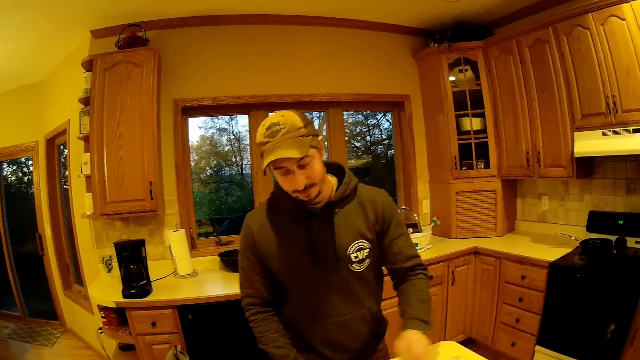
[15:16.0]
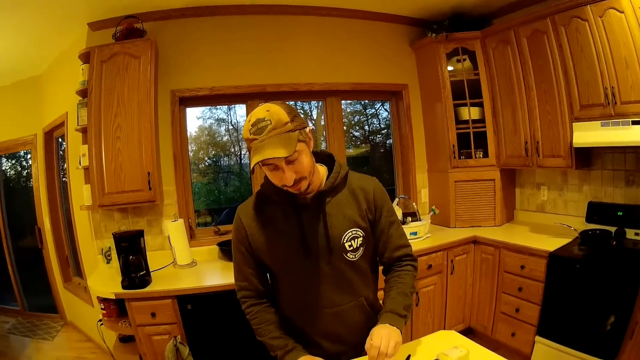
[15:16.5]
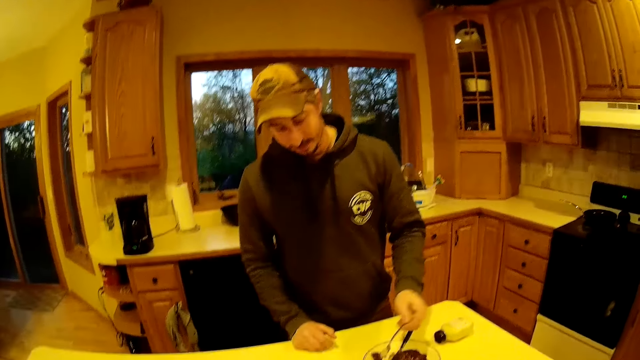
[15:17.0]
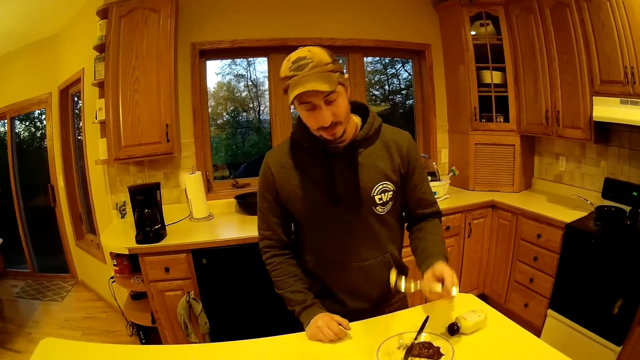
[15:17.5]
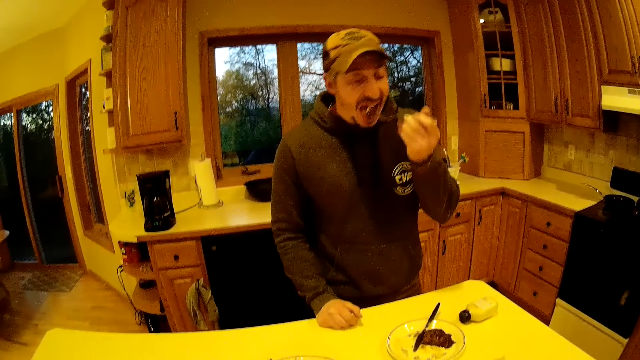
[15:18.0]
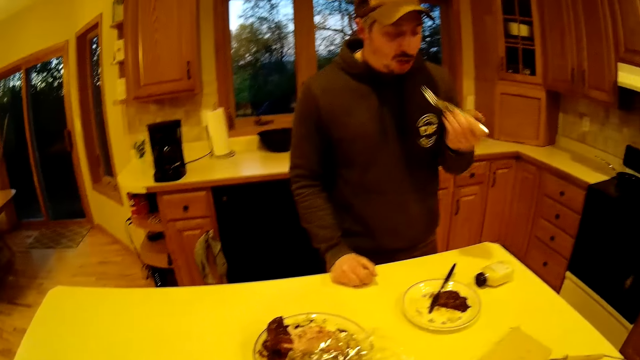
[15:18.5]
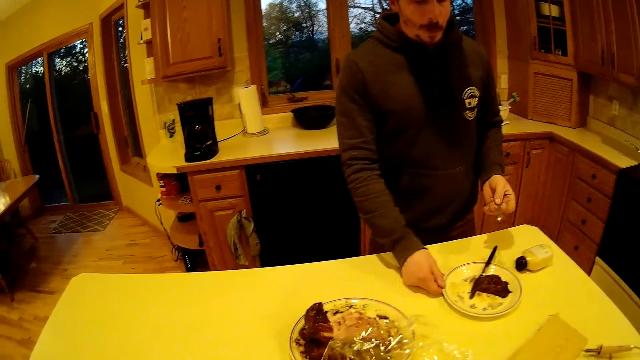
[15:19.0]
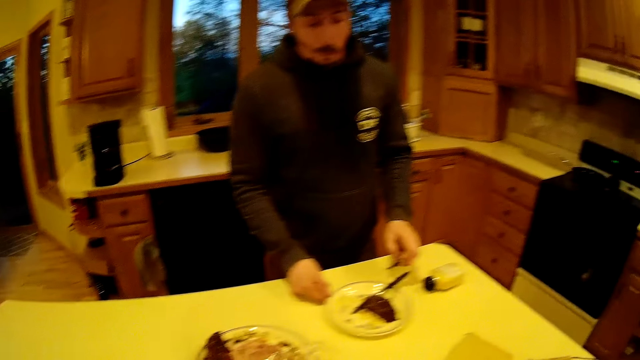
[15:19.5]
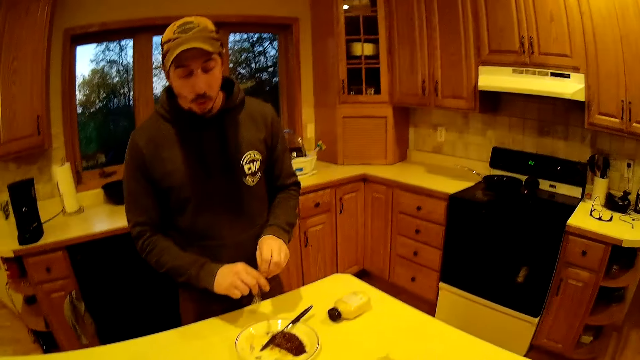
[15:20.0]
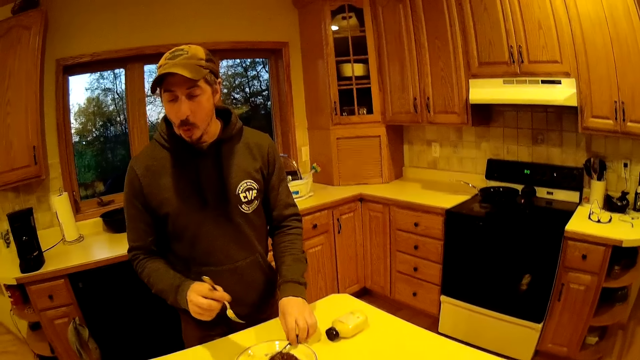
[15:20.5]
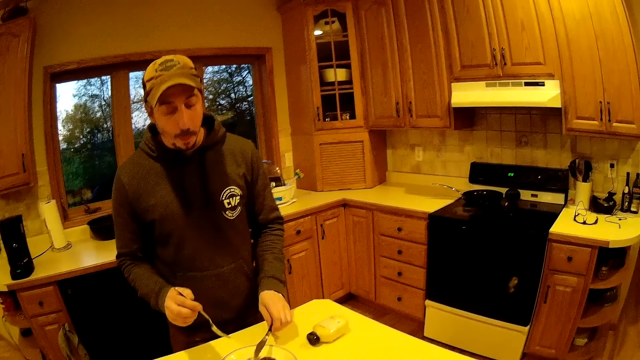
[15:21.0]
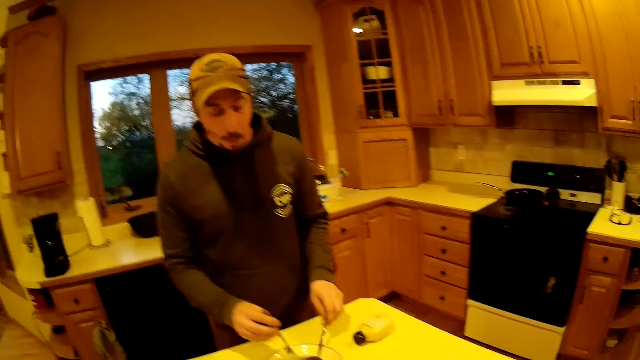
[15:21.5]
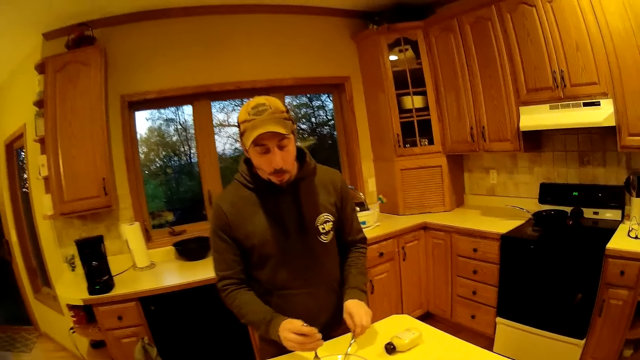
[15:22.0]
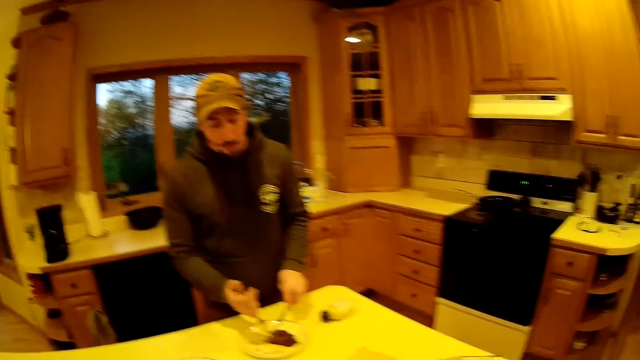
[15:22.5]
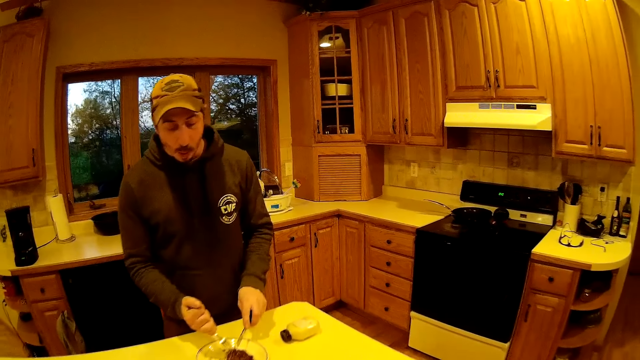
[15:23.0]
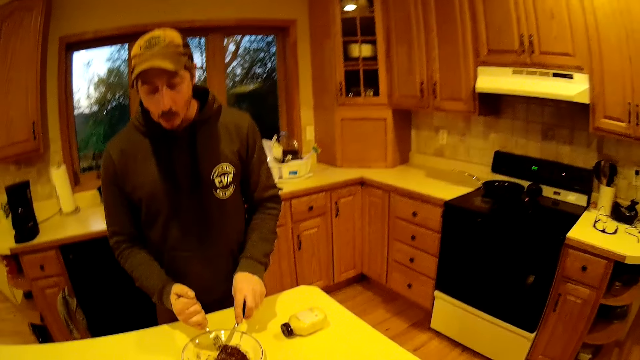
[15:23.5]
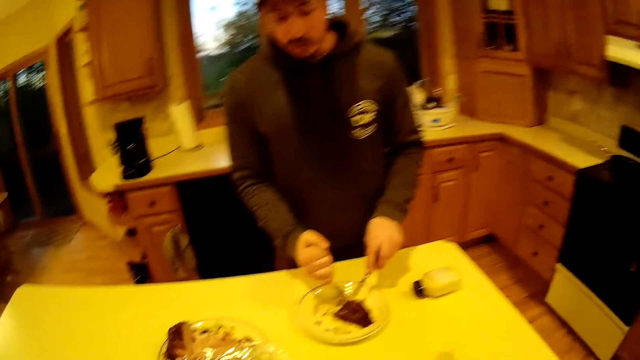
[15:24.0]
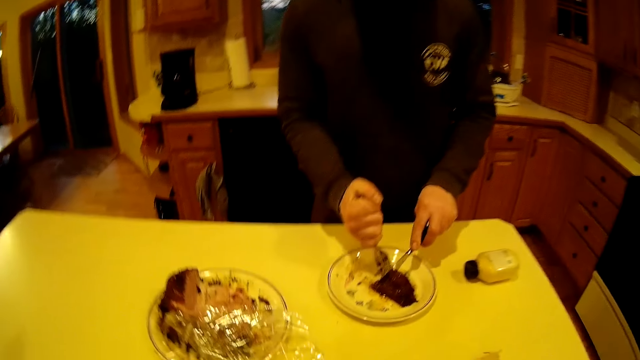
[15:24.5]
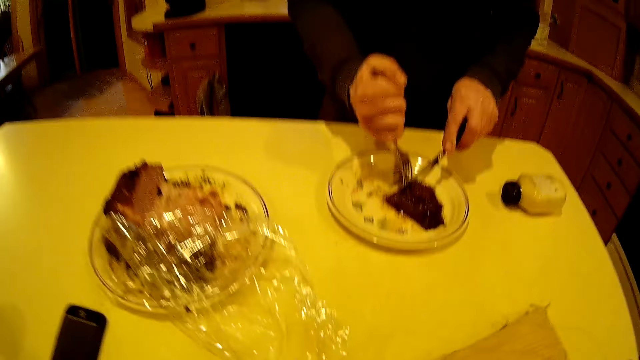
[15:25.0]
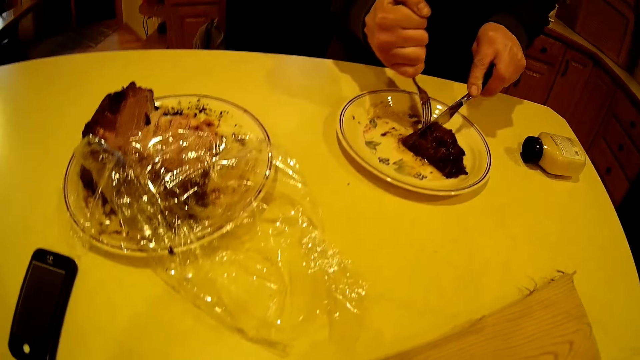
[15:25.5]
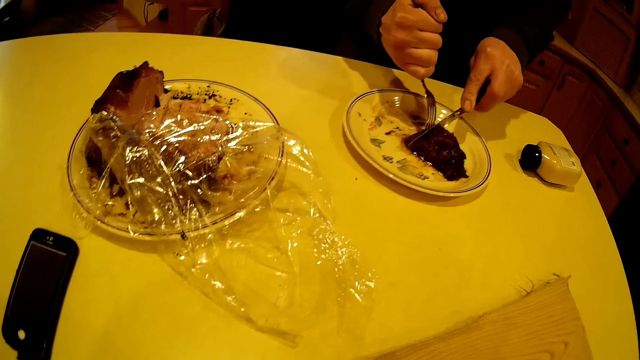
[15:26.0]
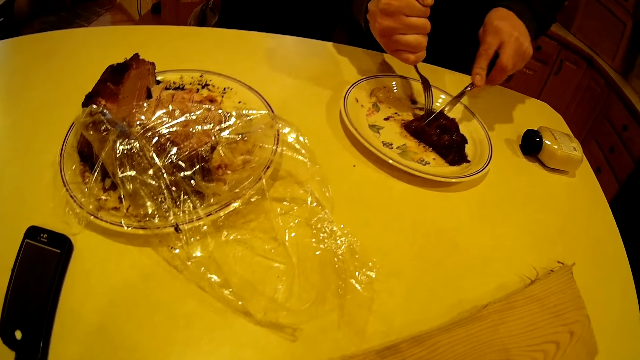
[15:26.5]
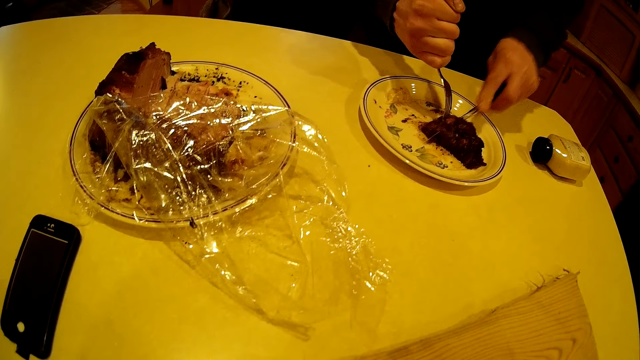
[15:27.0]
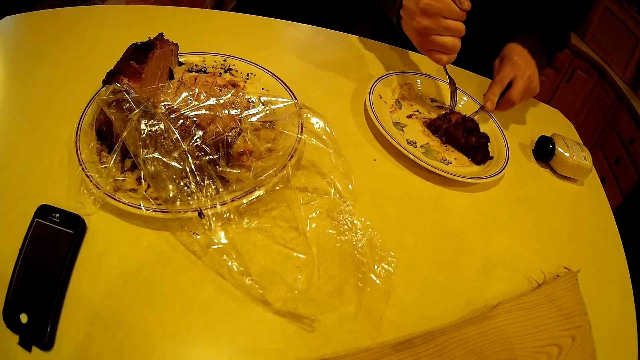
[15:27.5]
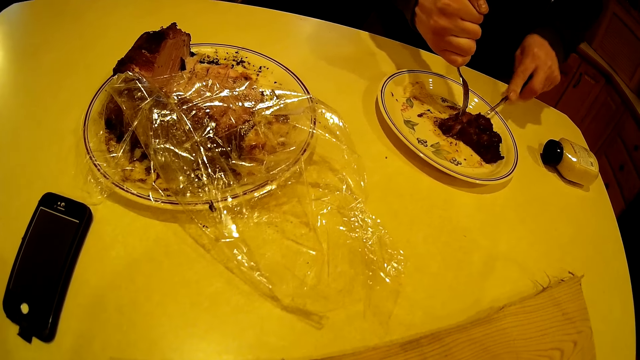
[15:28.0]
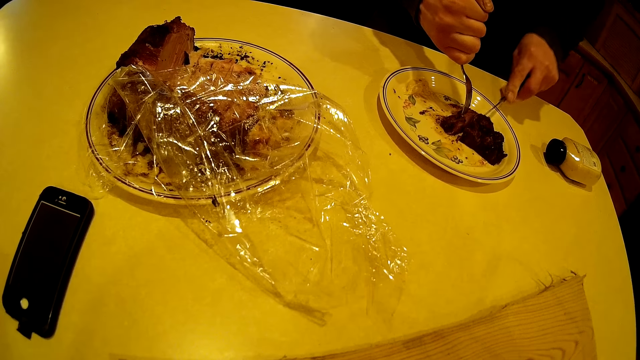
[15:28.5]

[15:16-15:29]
The man picks up the piece of meat with the fork in his left hand. He eats the piece of meat. He draws the plate with the piece of meat with his right hand. He adjusts the meat plate. He picks up the knife with his left hand. The camera wearer converses with the man. The man cuts off a piece of meat with the fork and knife in both hands.

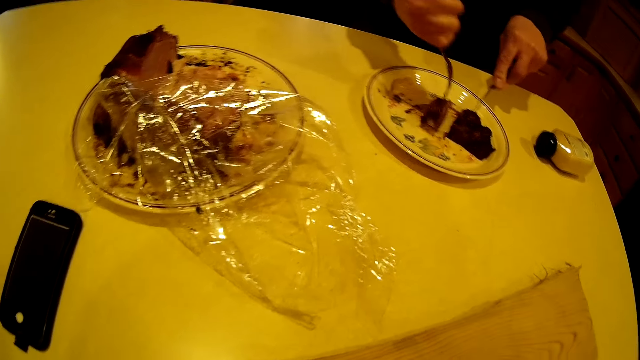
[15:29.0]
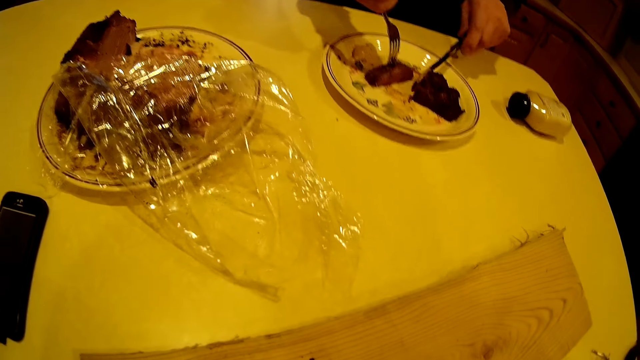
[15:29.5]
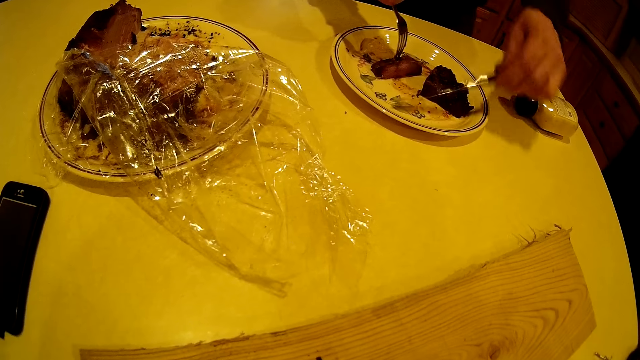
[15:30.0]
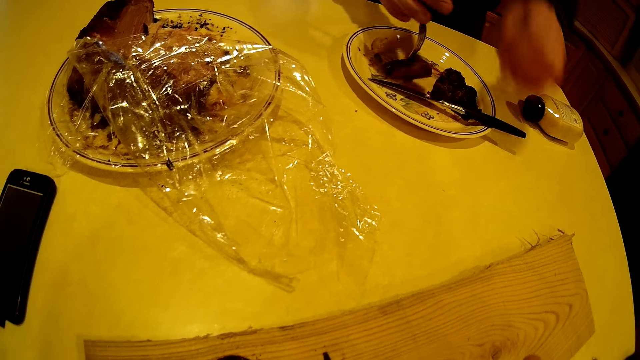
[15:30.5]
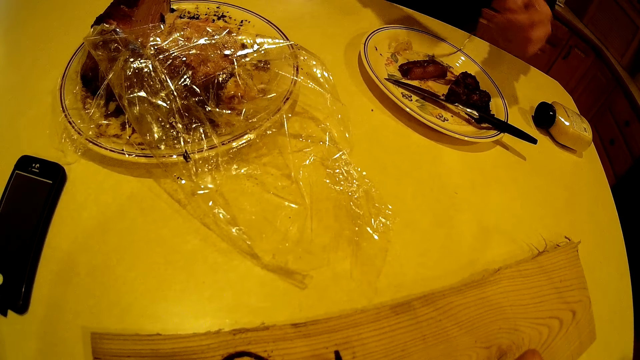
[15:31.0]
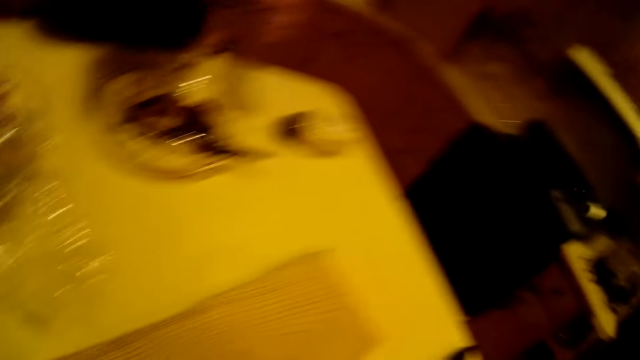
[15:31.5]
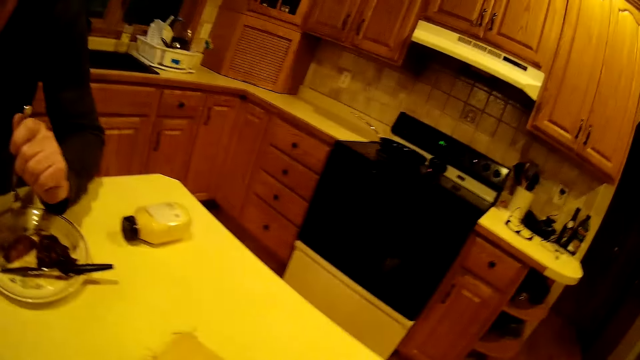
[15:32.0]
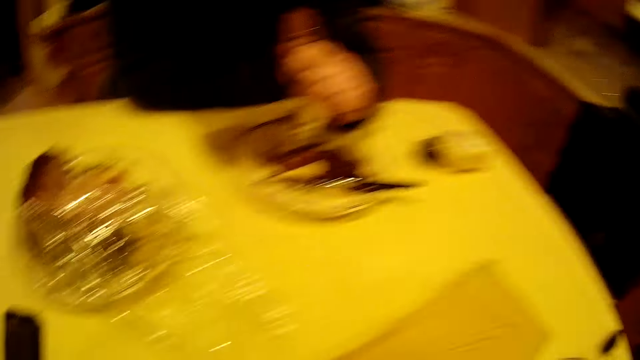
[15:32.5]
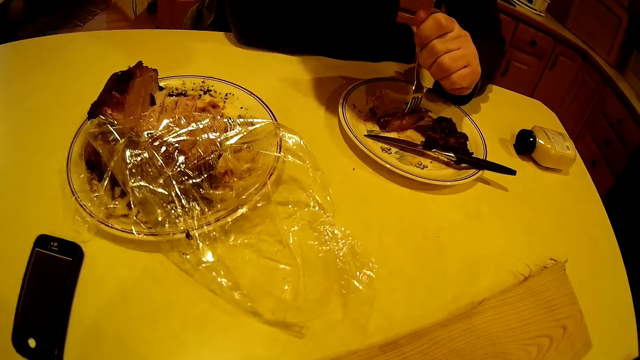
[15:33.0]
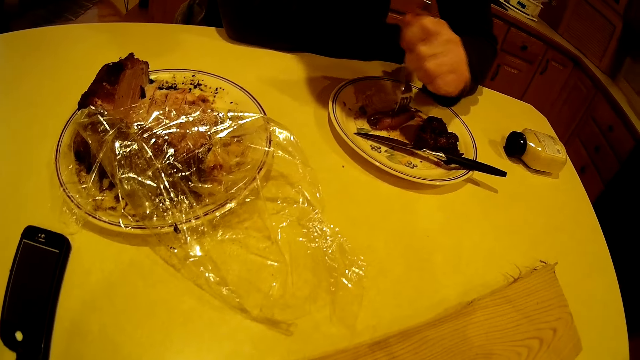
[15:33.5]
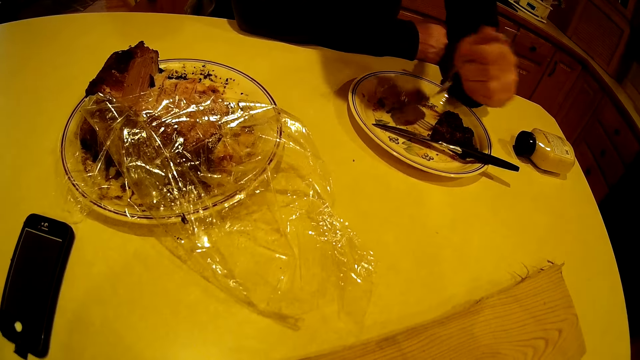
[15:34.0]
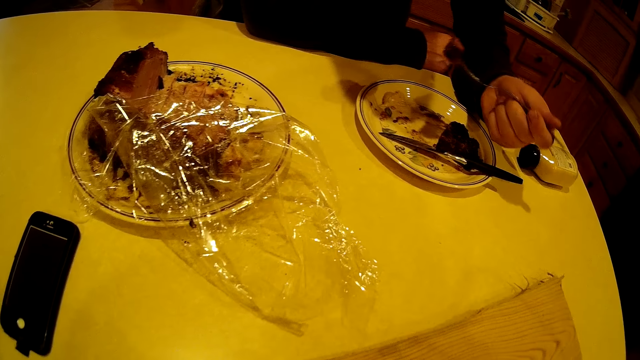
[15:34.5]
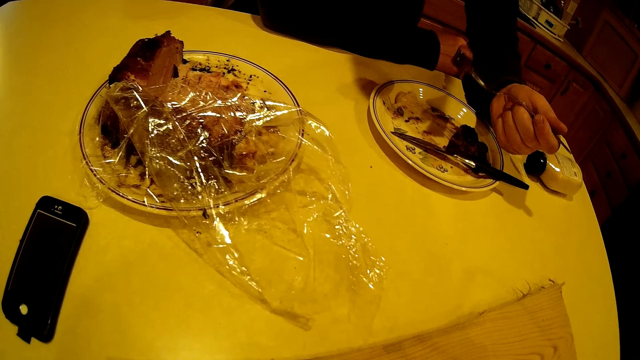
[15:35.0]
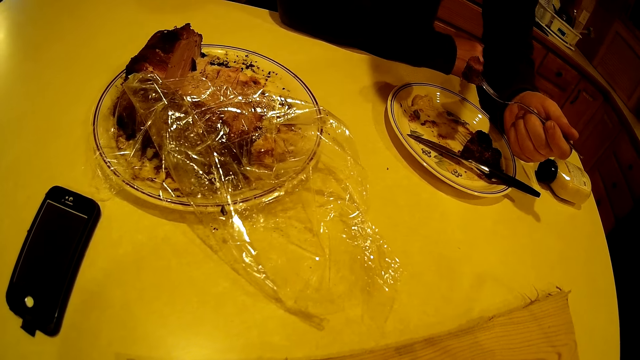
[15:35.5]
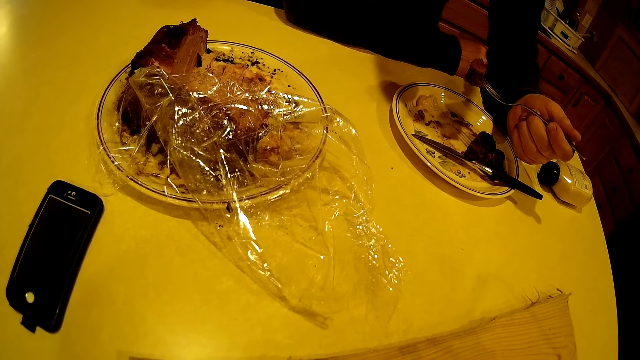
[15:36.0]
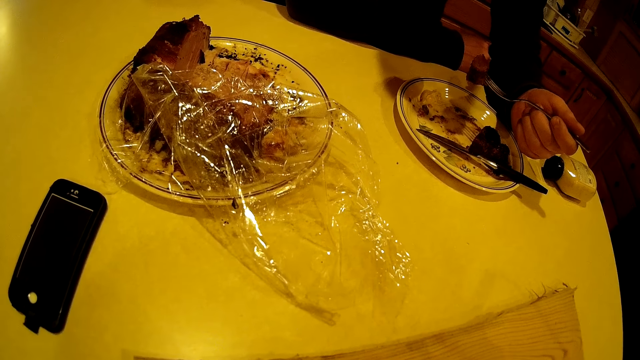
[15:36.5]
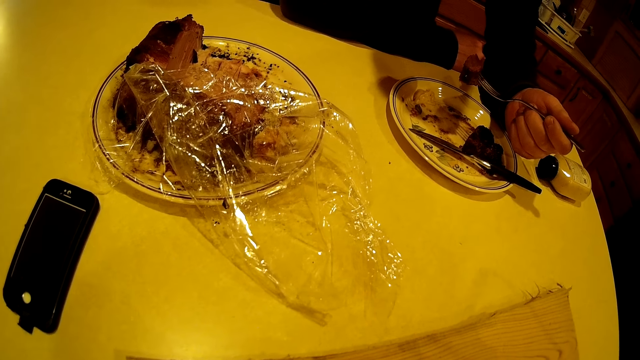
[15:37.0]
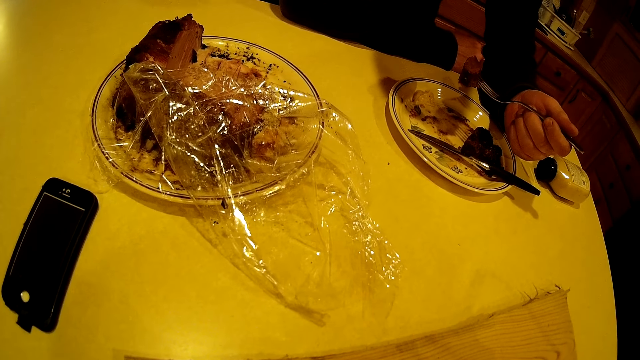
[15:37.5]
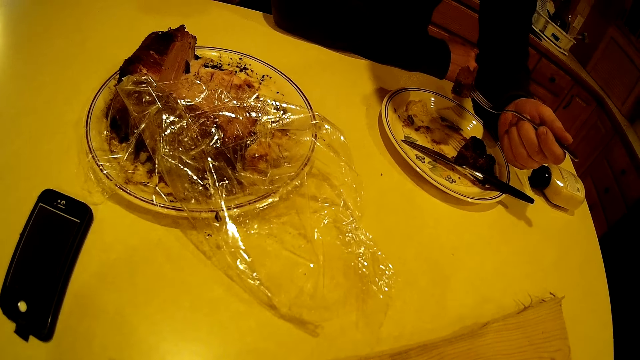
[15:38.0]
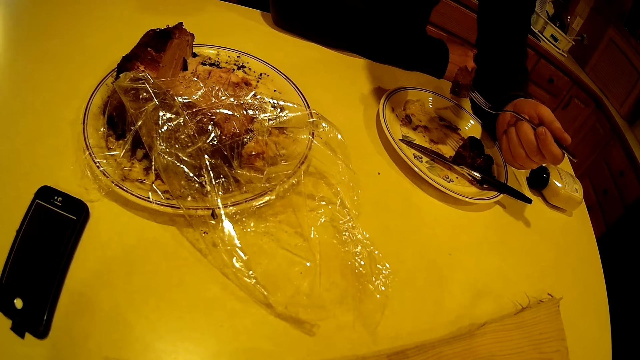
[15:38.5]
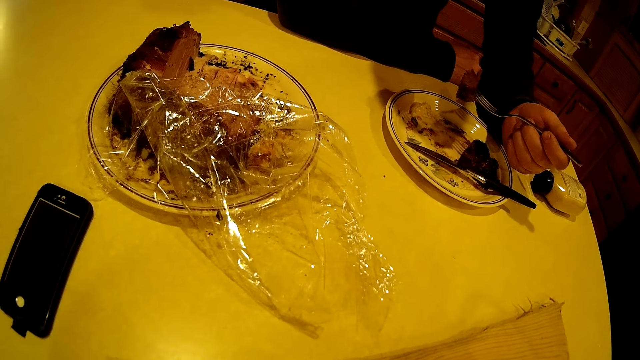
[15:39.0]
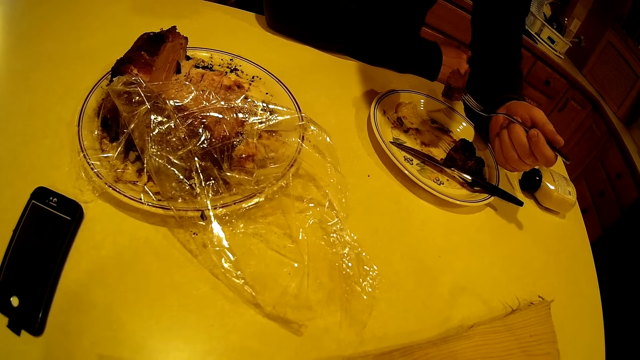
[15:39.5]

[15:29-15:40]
The man drops the knife on the plate with his left hand. He transfers the fork to the left hand. He leans on the kitchen table with his right arm. The camera wearer looks around in the kitchen. The man picks up the piece of meat with the fork in his left hand.
